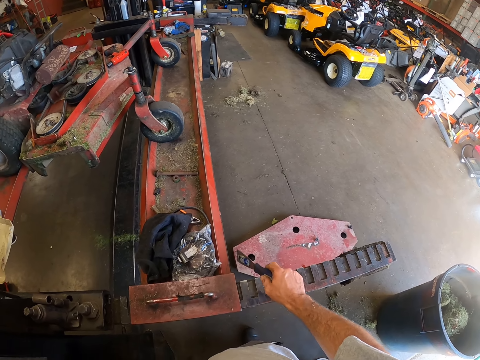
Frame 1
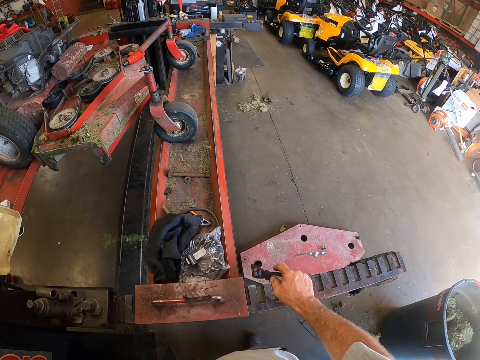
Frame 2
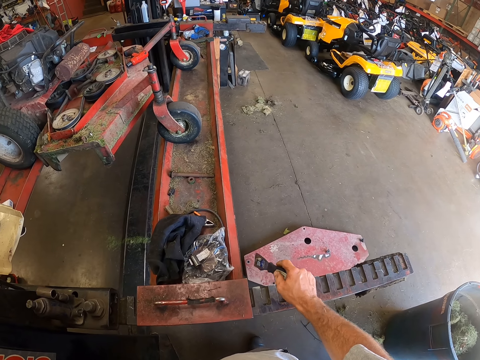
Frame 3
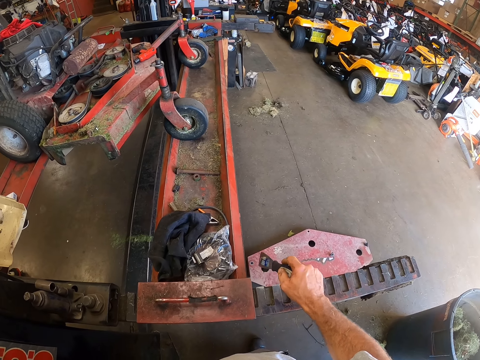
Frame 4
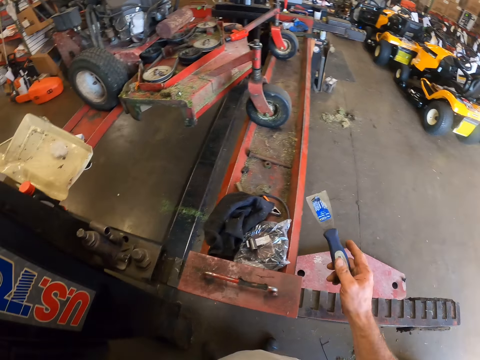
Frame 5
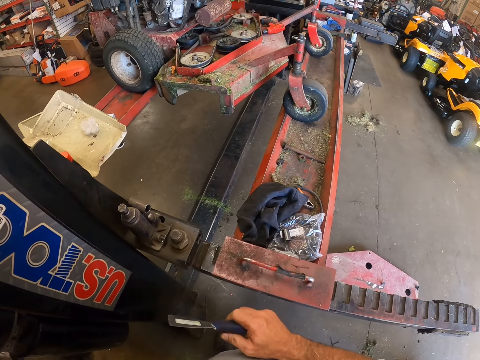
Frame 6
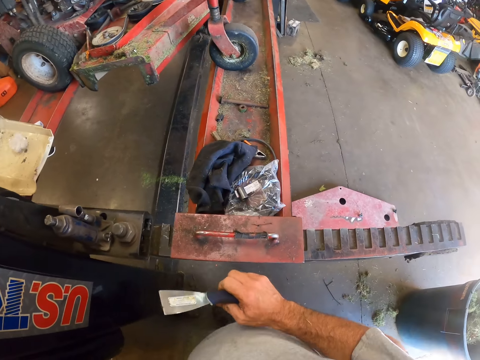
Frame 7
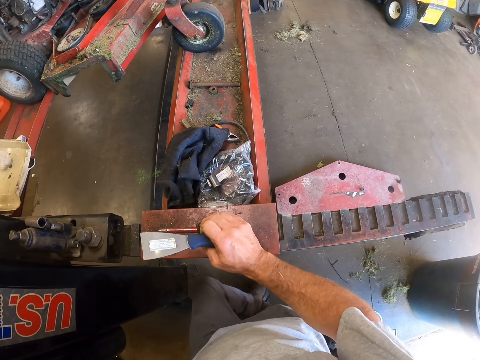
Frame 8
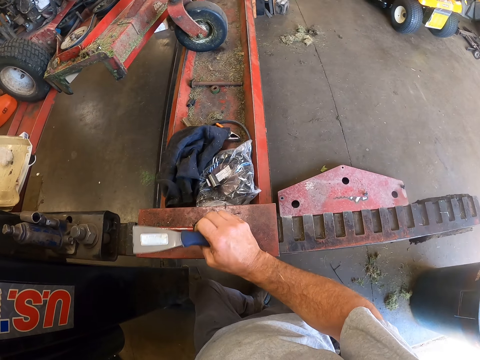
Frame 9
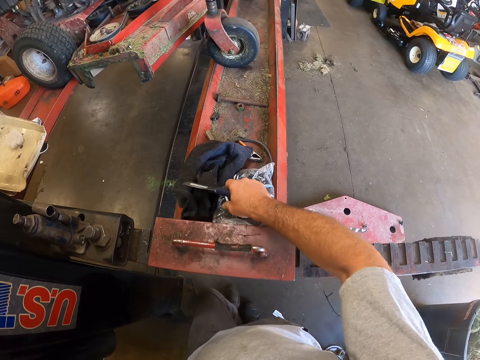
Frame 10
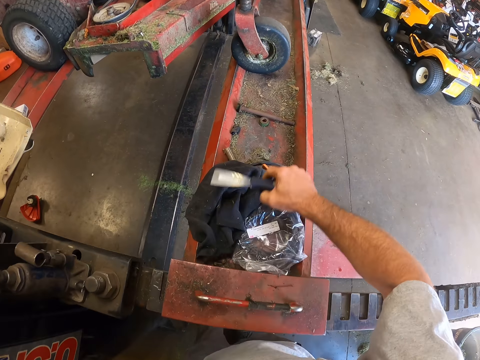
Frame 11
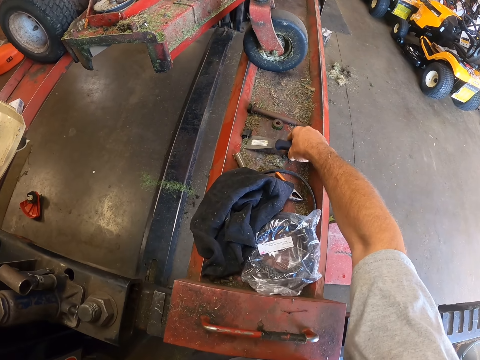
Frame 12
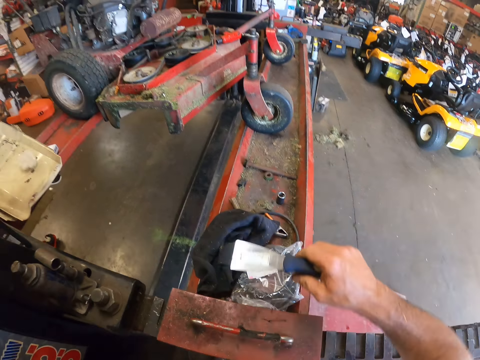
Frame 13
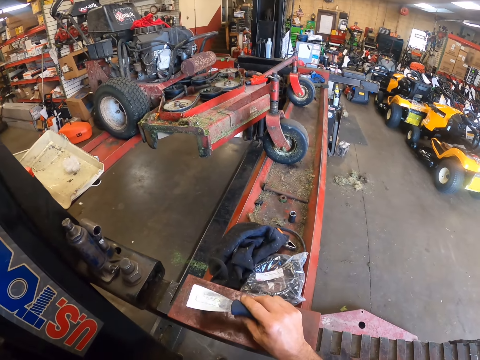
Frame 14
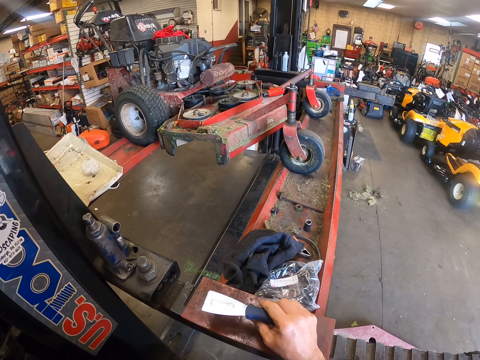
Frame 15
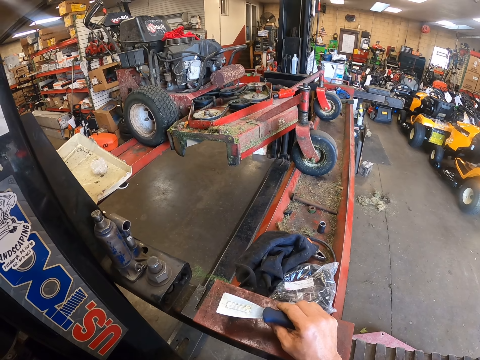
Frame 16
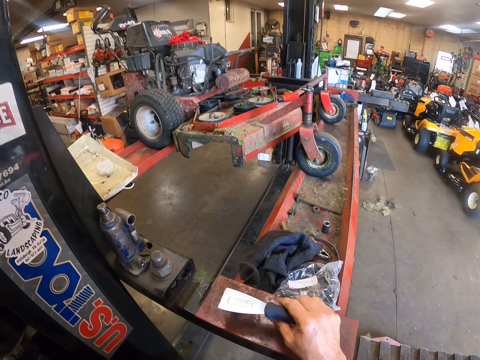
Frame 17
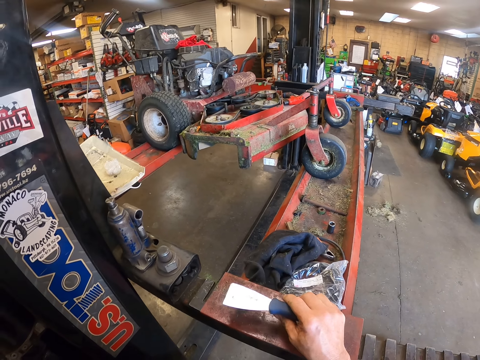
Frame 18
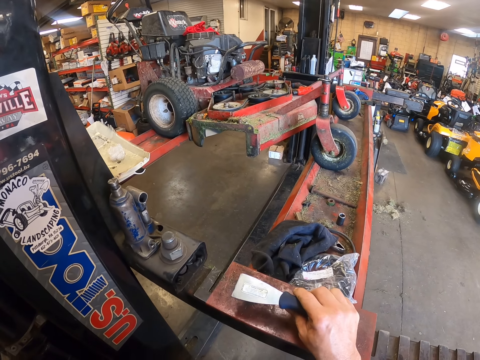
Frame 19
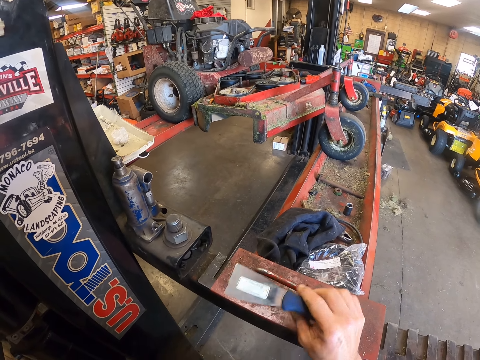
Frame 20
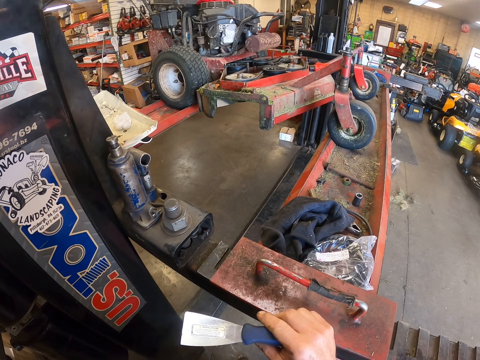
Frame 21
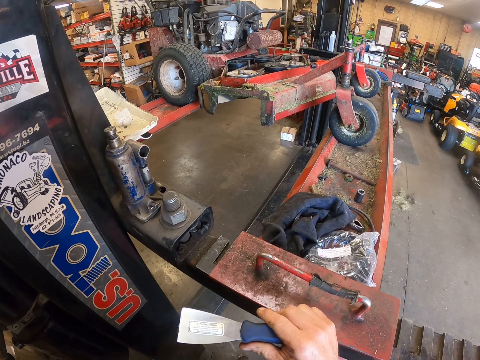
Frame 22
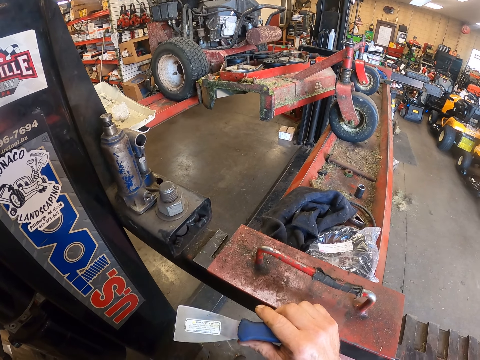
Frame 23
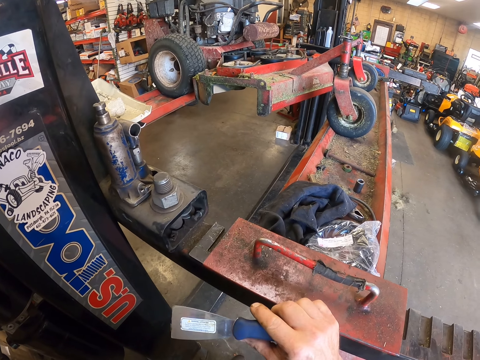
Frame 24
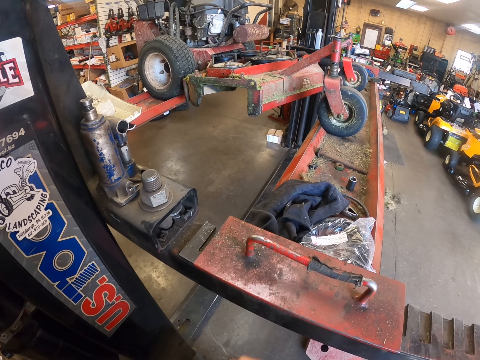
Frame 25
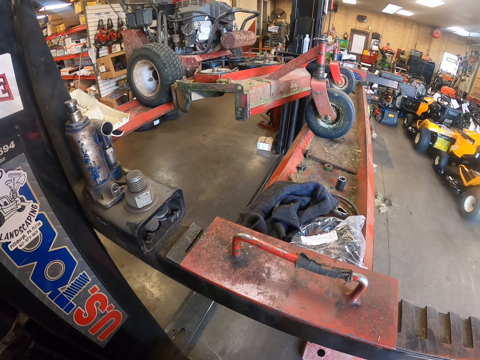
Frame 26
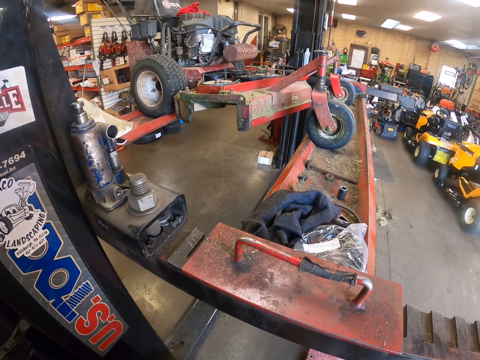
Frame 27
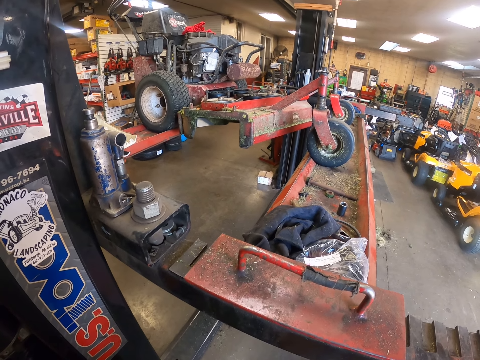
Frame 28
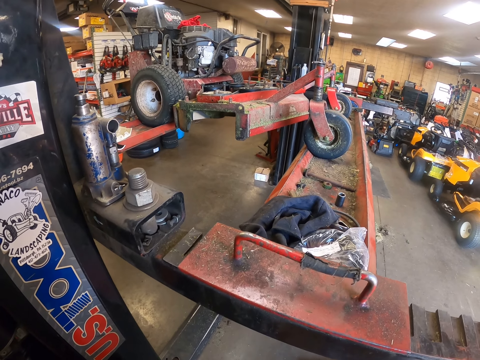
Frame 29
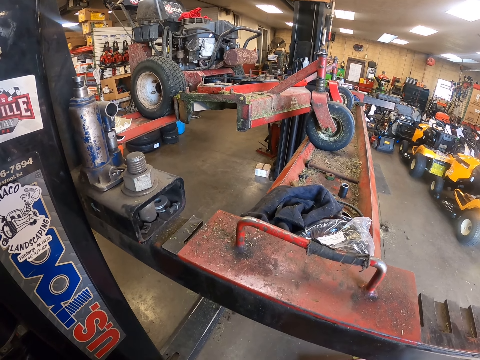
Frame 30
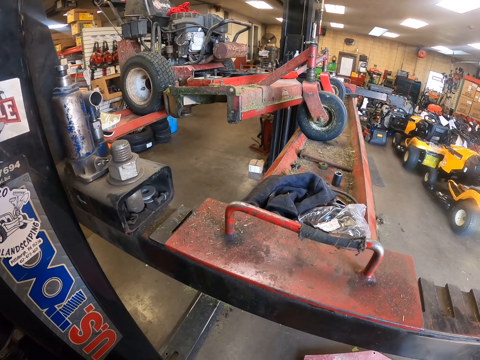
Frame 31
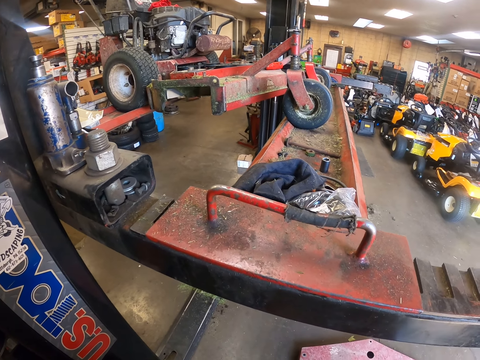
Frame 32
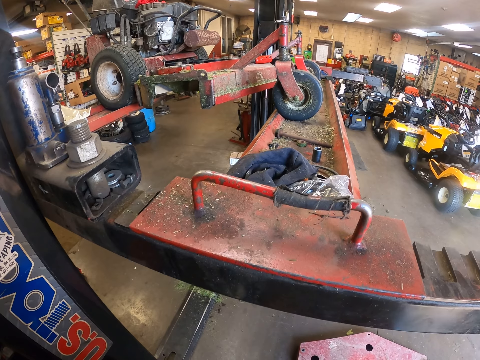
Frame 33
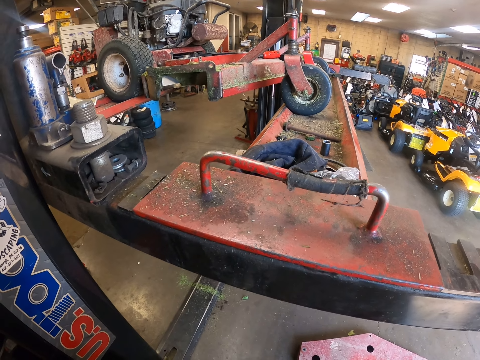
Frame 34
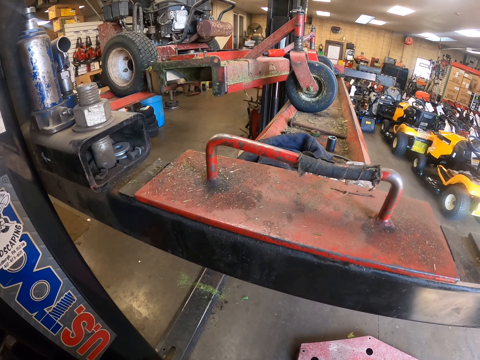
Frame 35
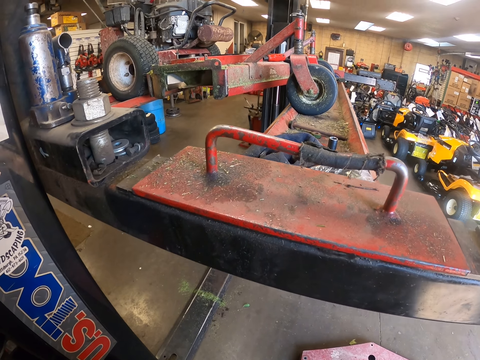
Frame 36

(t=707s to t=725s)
The camera wearer rests his hand on the edge of the lift stand. He picks a bolt on a plastic bag on the lift stand. He drops the bolt on the lift stand. He places his hand on the edge of the lift stand. He removes his hand on the edge of the lift stand. The lift stand raises up.

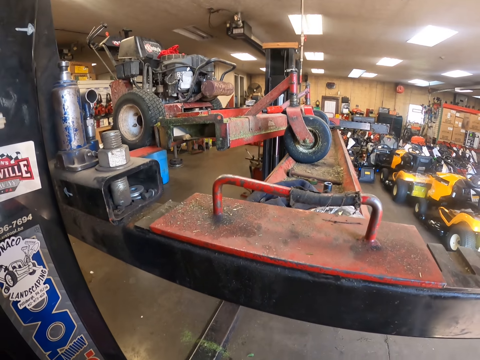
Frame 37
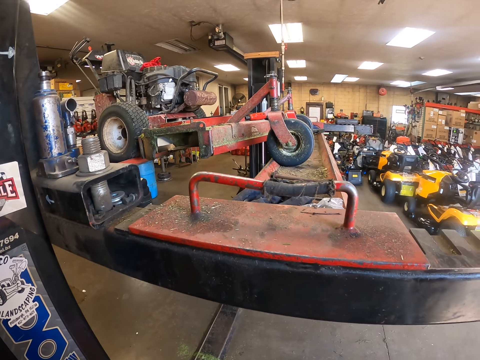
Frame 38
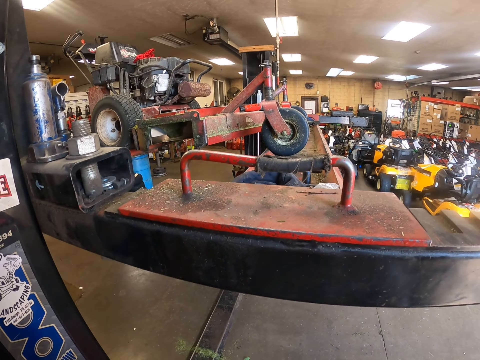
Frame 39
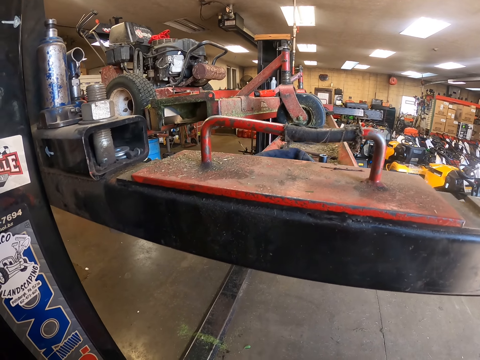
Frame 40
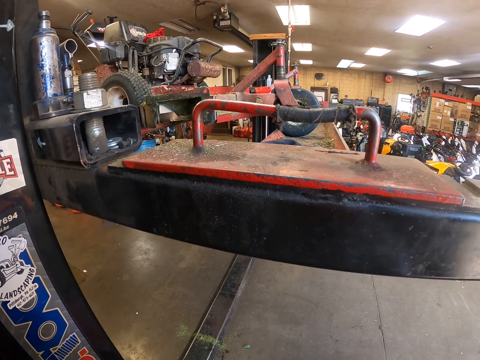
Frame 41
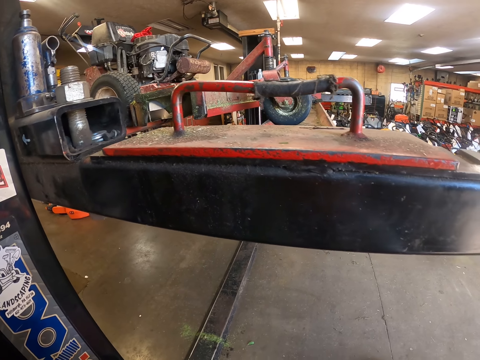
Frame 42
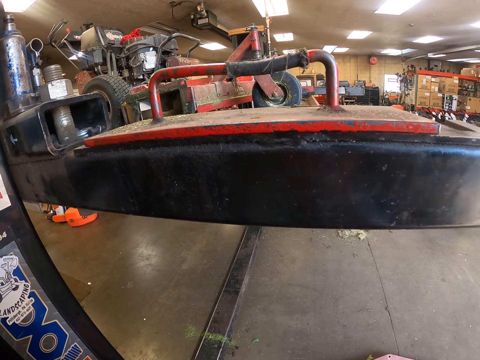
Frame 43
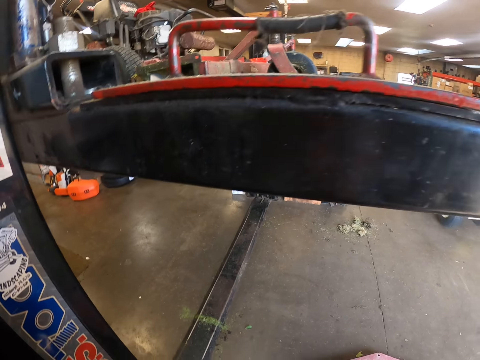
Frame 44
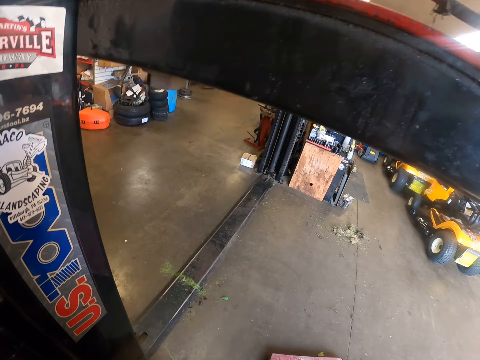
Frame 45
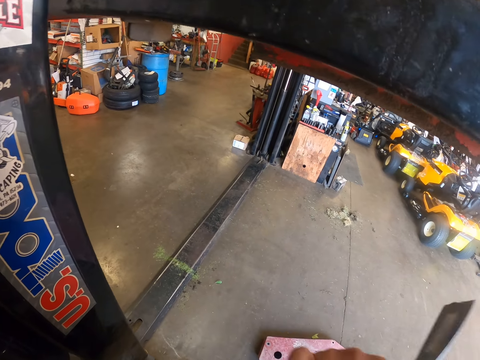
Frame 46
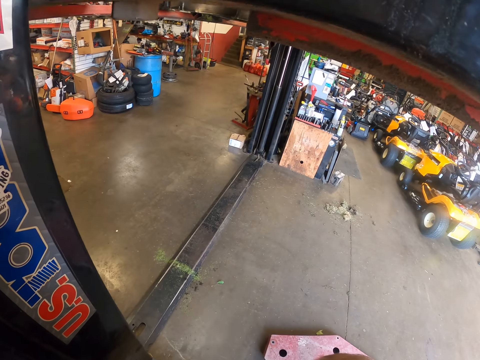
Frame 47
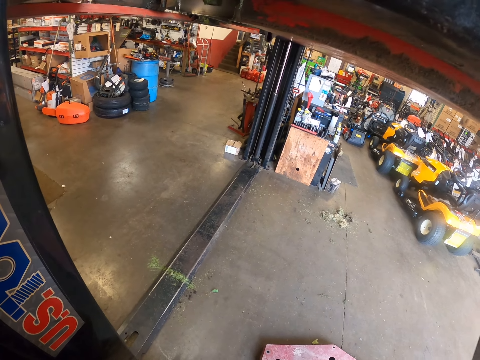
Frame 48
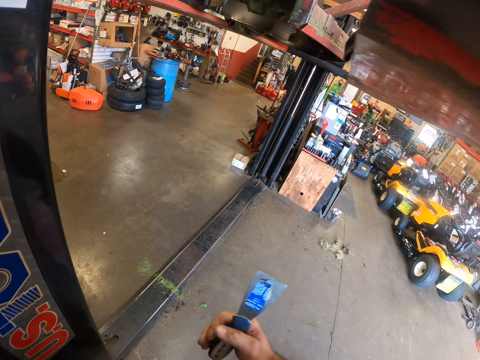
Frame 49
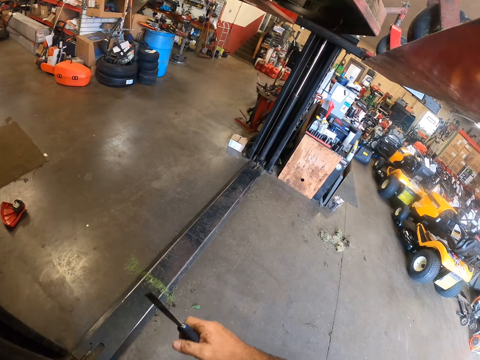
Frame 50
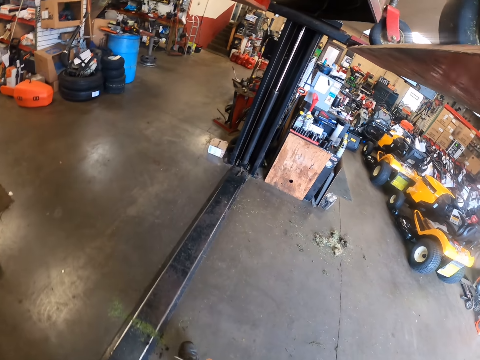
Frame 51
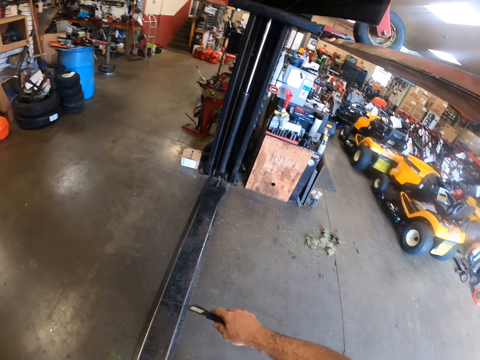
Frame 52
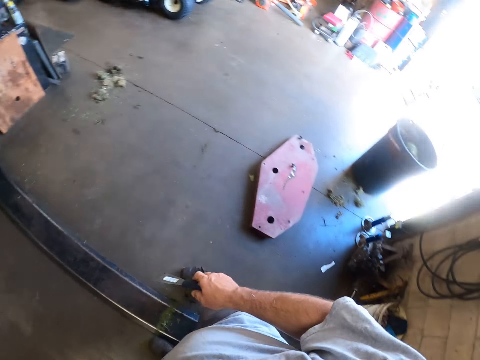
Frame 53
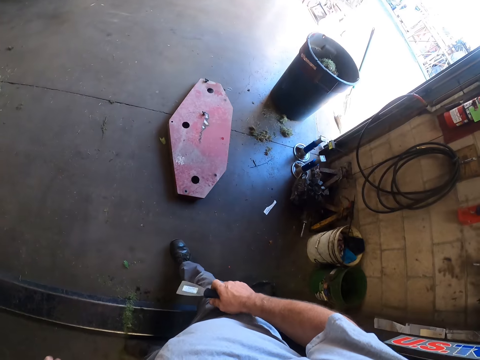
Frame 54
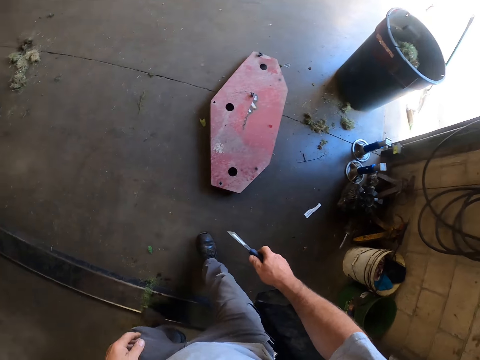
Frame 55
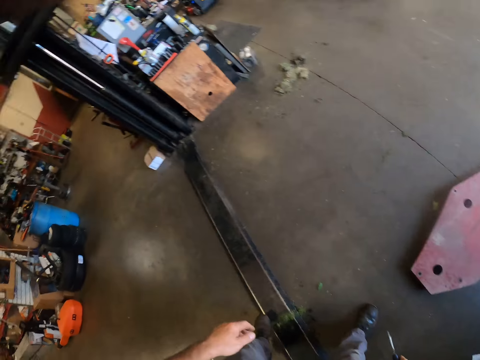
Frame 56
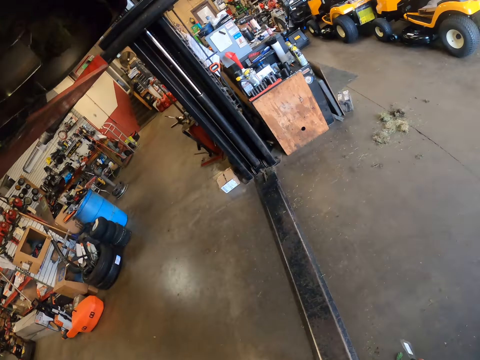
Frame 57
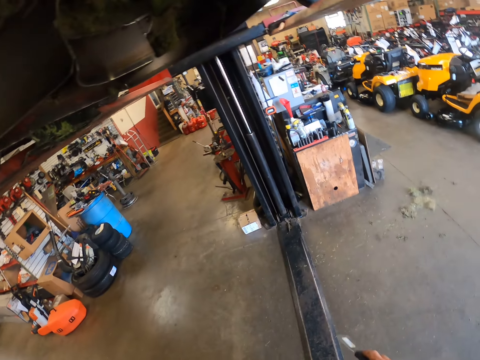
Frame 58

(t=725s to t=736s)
The camera wearer walks beneath the lift stand.
